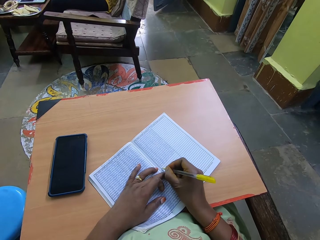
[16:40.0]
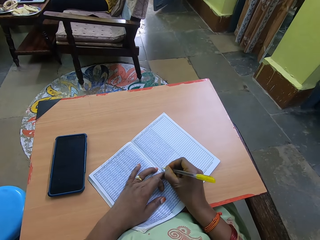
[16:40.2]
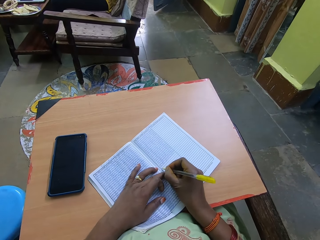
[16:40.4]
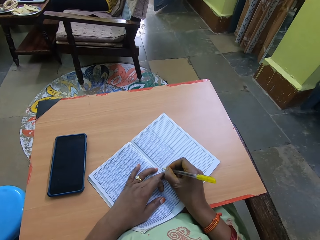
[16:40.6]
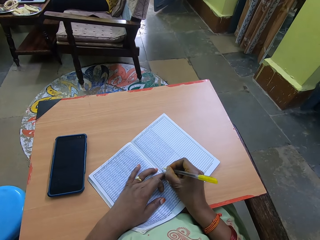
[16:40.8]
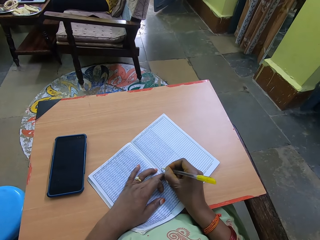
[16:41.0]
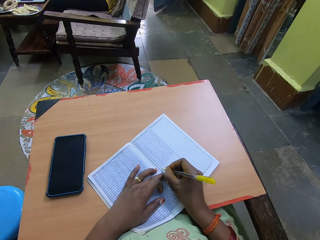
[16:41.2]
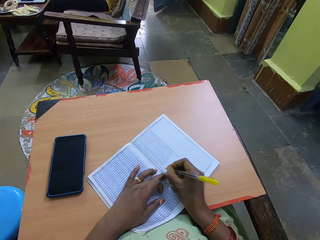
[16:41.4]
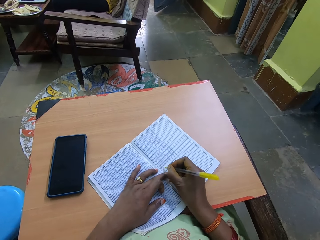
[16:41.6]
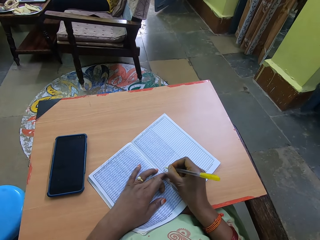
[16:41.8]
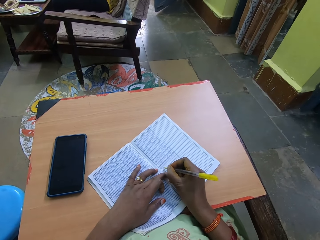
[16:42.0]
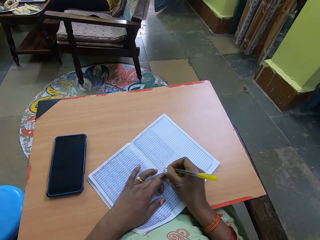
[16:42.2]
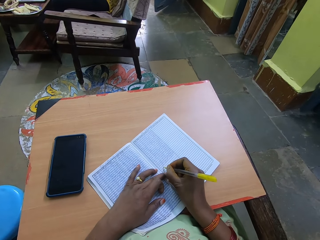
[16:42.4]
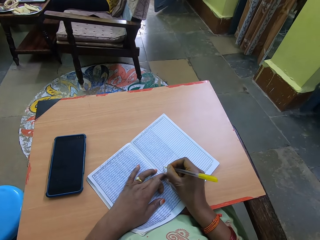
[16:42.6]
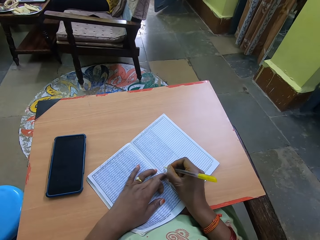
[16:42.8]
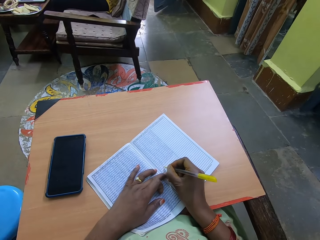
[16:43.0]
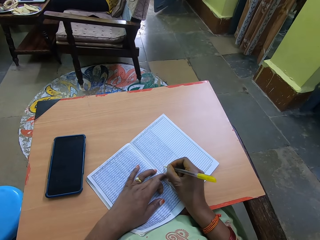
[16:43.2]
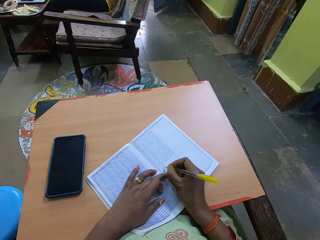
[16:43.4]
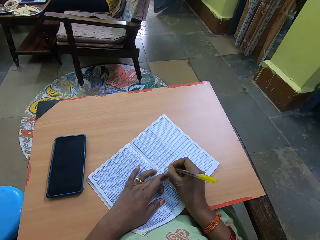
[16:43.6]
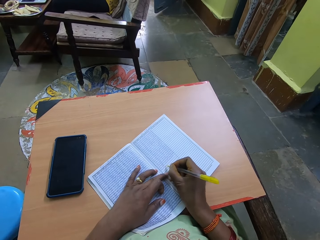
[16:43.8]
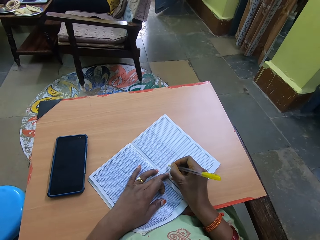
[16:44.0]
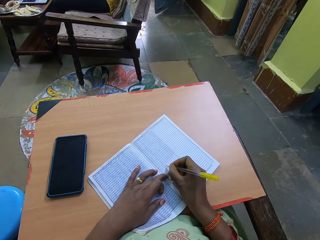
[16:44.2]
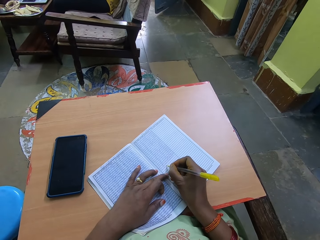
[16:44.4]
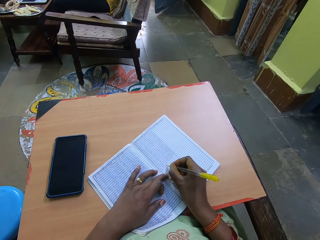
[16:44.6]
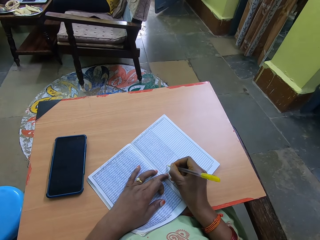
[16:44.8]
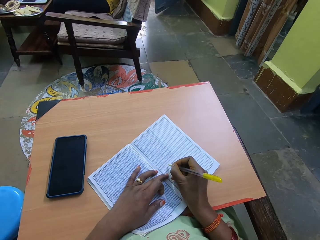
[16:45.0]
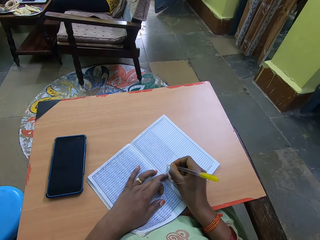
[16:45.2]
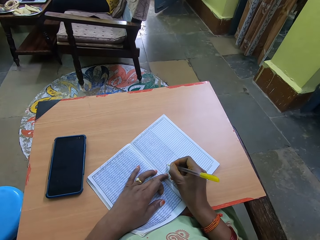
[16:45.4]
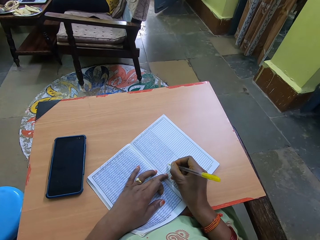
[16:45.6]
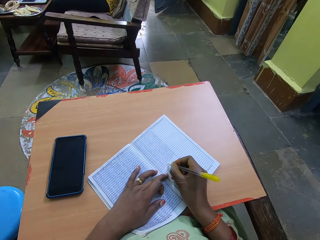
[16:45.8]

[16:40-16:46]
The camera wearer writes in the book with the pen with her right hand.

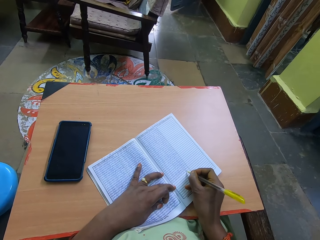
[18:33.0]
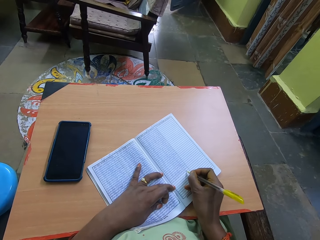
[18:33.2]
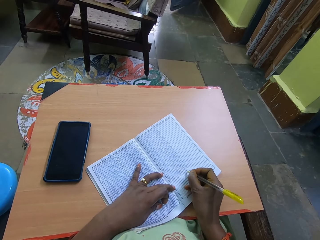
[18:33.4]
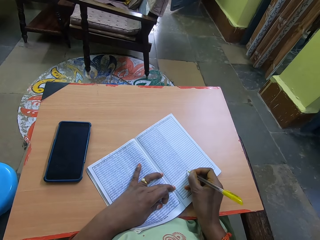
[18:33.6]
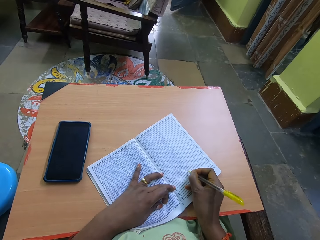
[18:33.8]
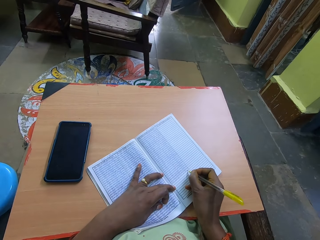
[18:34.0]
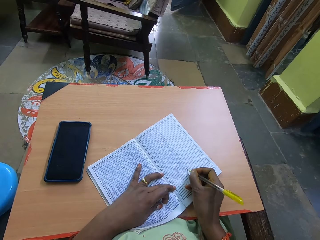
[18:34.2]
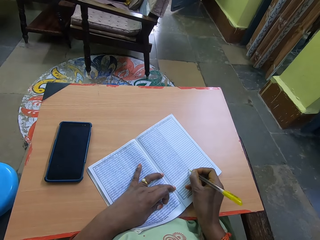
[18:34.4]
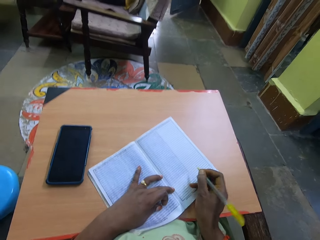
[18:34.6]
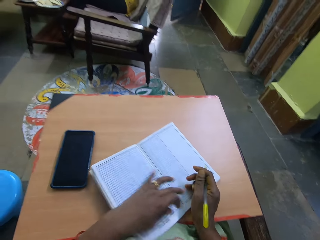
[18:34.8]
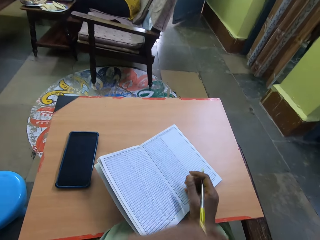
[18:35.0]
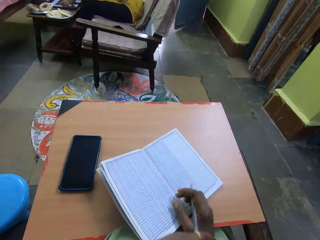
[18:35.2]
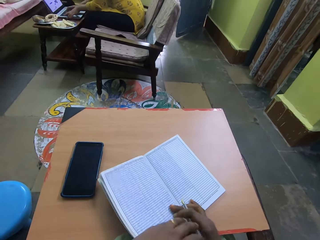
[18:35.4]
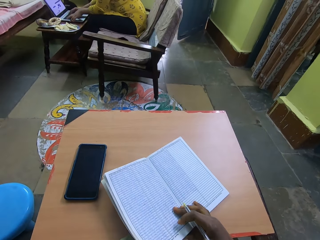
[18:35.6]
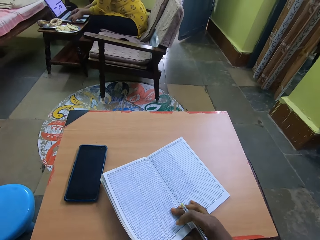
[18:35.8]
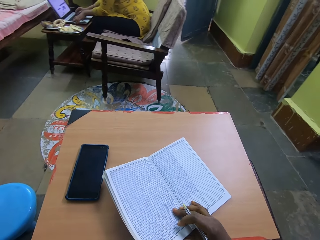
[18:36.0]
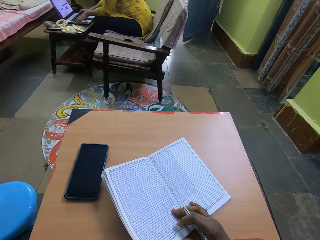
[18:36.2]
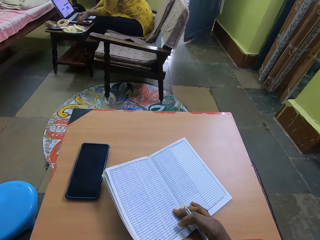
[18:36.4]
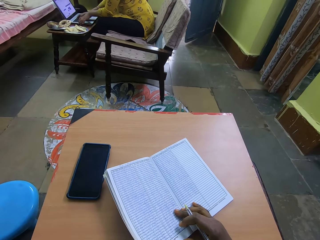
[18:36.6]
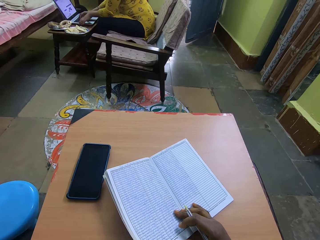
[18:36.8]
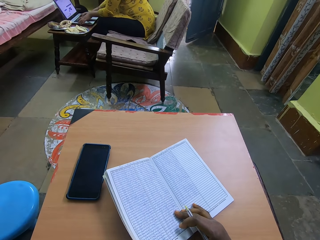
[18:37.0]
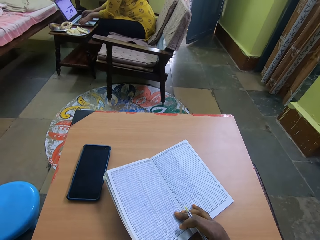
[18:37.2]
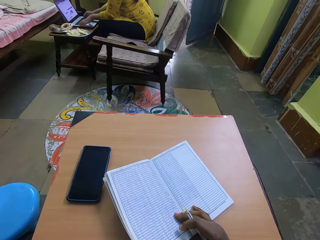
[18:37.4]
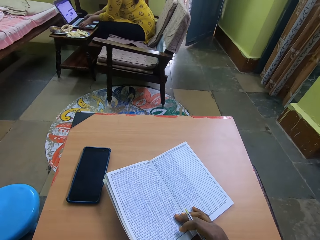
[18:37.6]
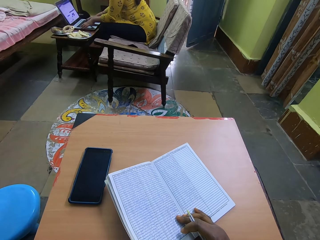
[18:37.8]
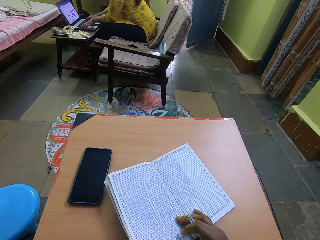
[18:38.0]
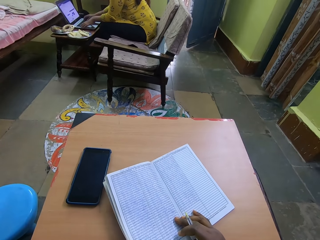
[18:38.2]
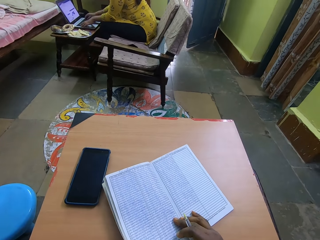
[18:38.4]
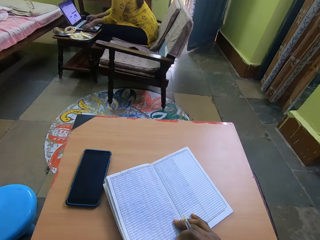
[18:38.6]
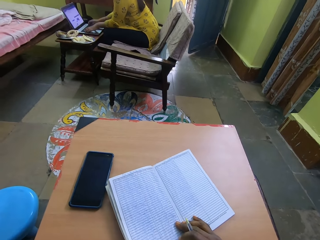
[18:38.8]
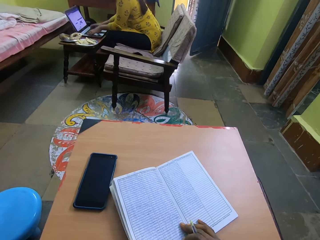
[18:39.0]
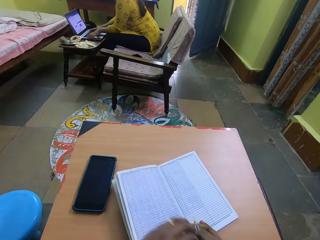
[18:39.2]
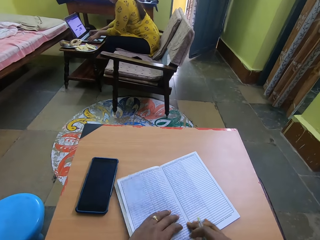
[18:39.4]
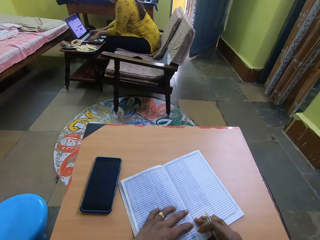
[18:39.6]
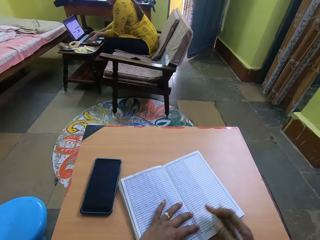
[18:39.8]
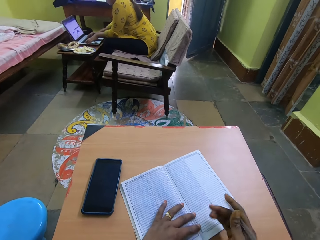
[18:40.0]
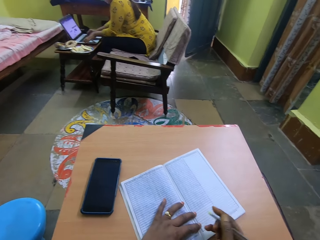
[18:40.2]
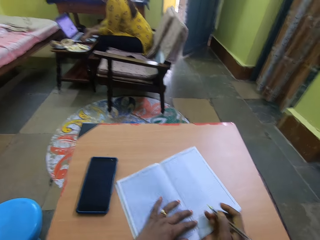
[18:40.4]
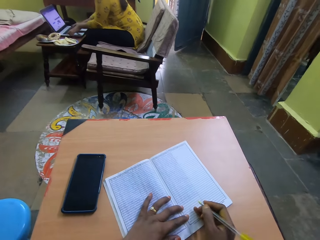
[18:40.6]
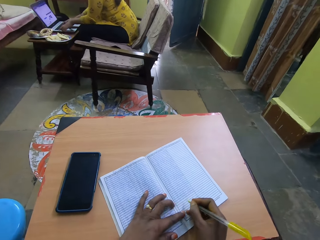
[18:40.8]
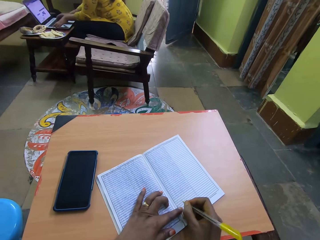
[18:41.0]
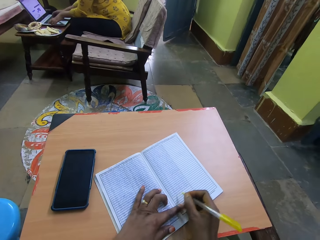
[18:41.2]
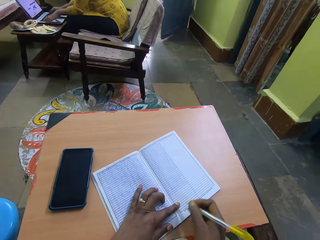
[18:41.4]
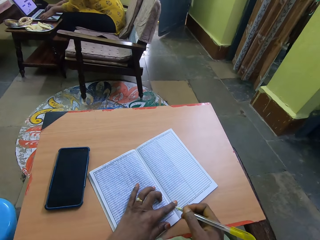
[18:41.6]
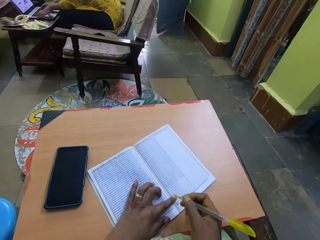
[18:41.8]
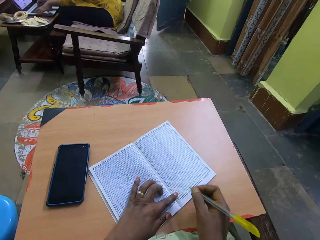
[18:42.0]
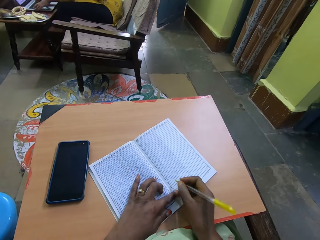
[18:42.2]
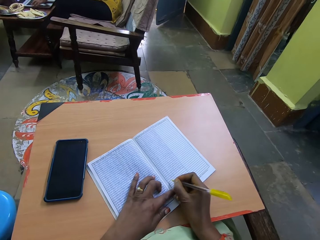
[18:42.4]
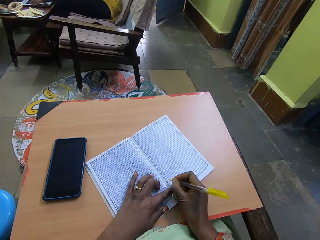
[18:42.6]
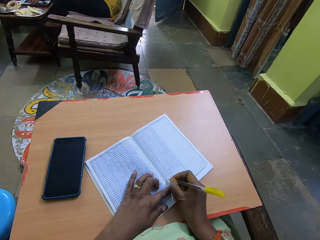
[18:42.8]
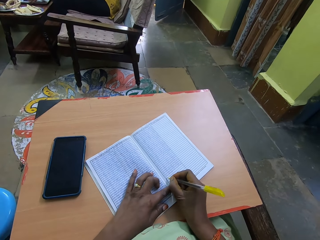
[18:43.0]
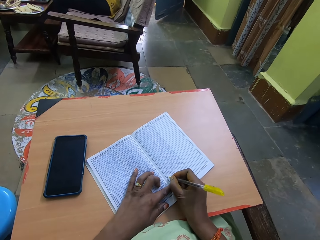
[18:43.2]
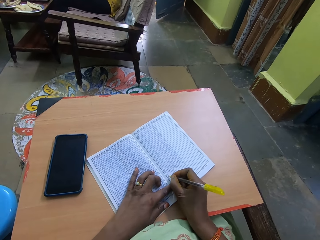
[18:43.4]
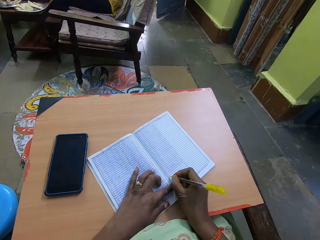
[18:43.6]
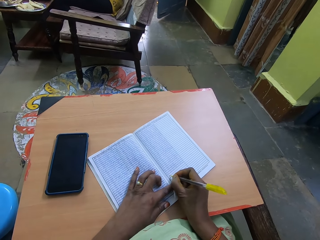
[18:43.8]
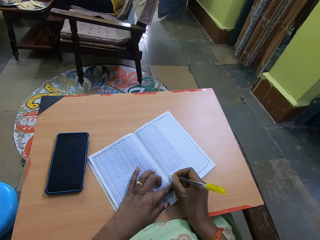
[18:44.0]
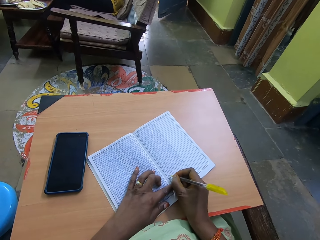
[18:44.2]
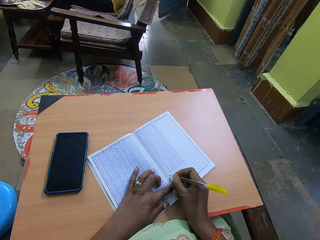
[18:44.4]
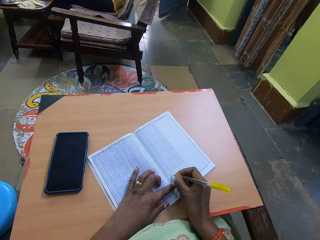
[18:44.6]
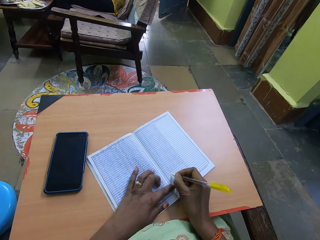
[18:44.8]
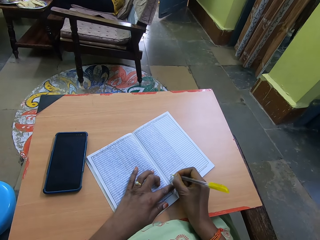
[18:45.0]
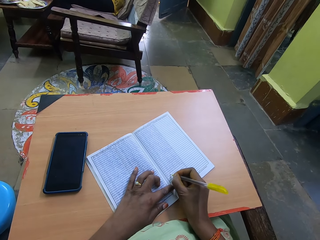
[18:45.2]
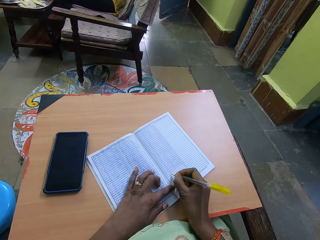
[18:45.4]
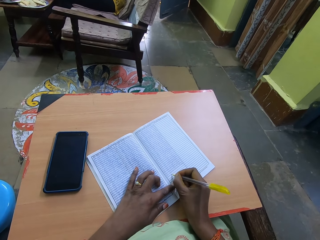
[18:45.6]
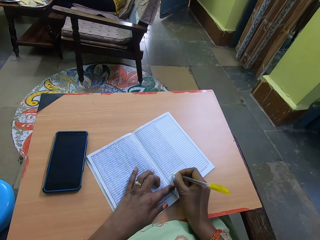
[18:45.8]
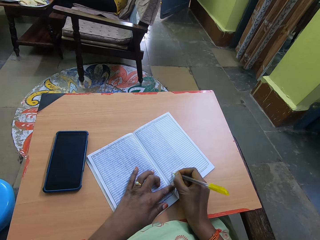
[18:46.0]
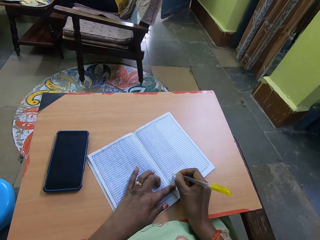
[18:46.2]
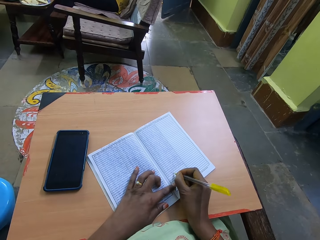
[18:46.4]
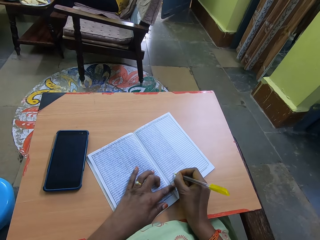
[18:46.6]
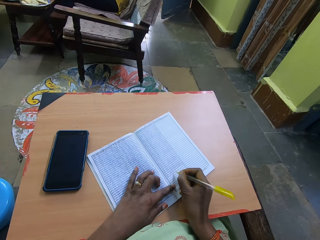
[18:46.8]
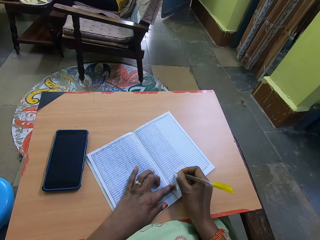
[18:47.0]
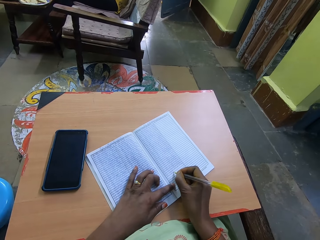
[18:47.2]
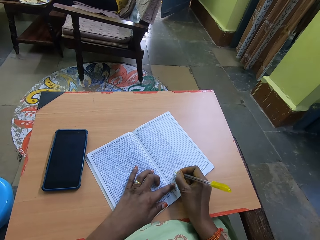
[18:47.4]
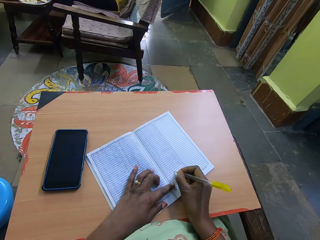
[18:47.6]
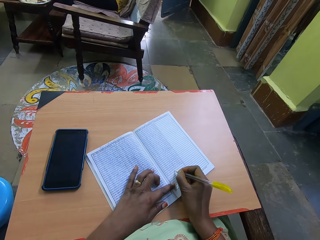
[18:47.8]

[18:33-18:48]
The camera wearer looks around. She scratches her jaw with her left hand. She places her left hand on the book on the table. She adjusts the book. She writes on the book on the table with the pen in her right hand.
